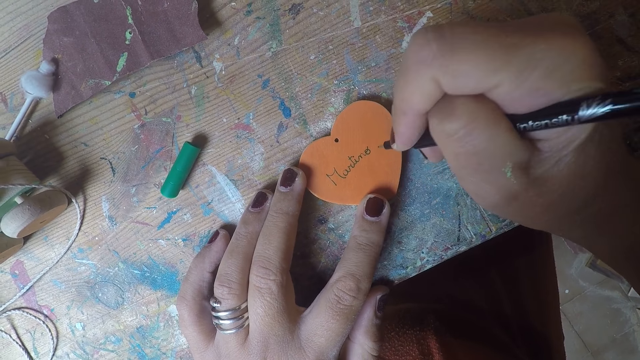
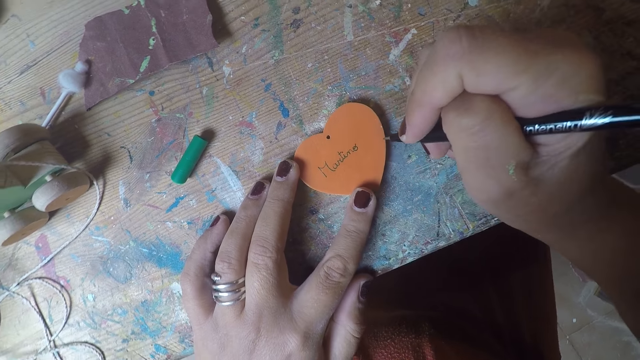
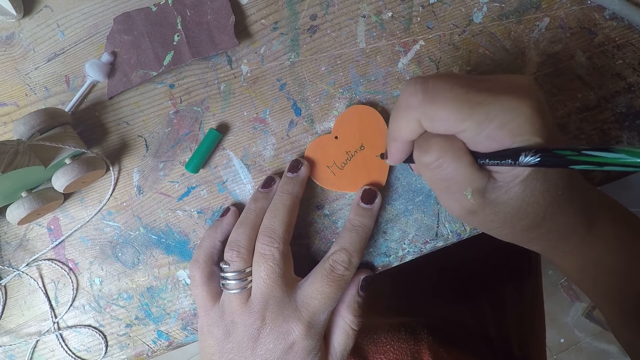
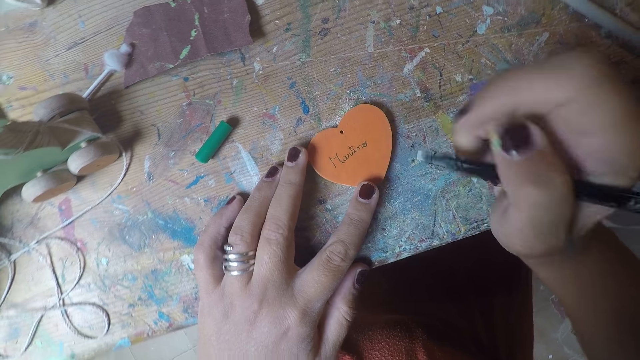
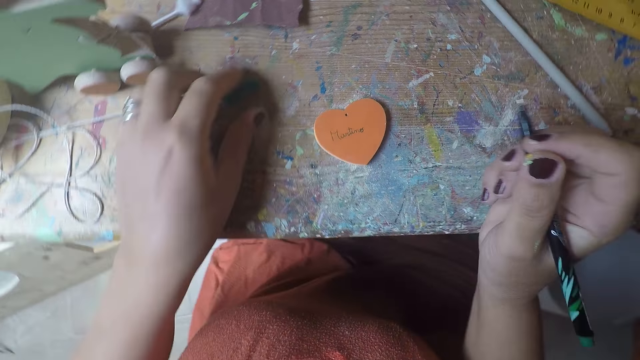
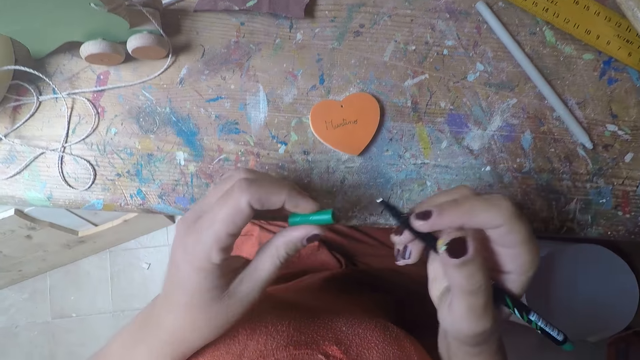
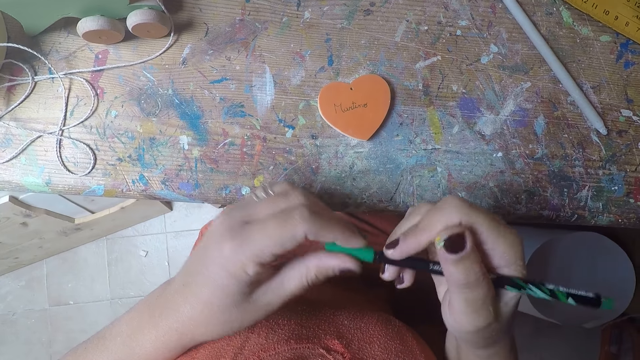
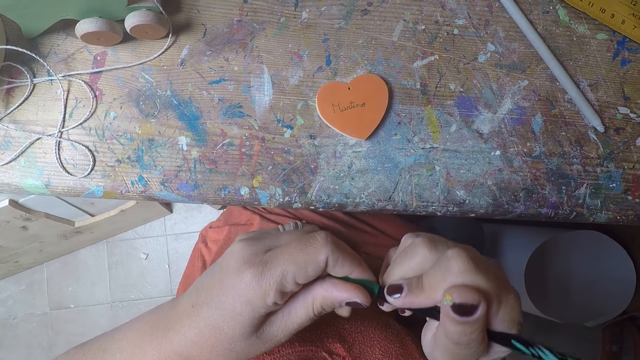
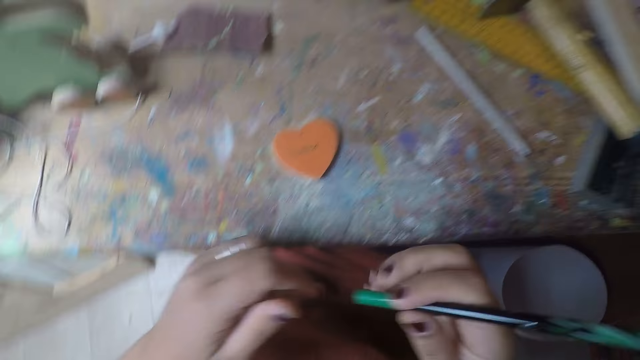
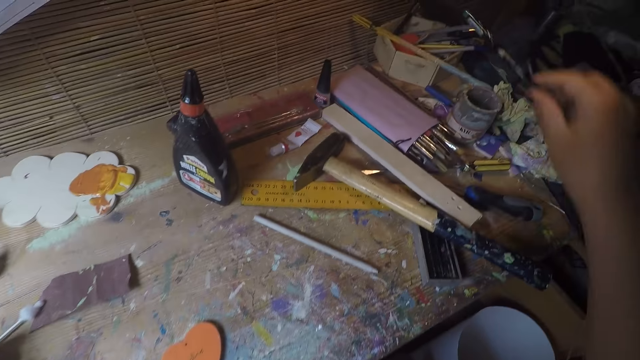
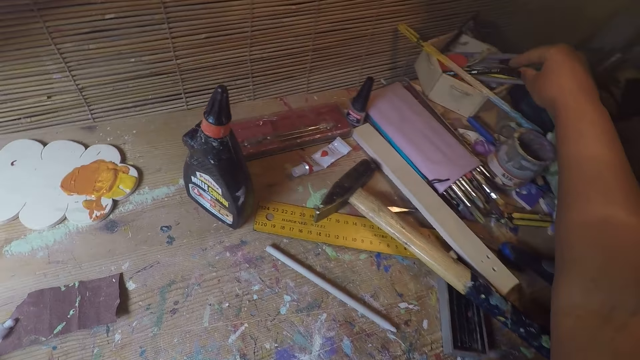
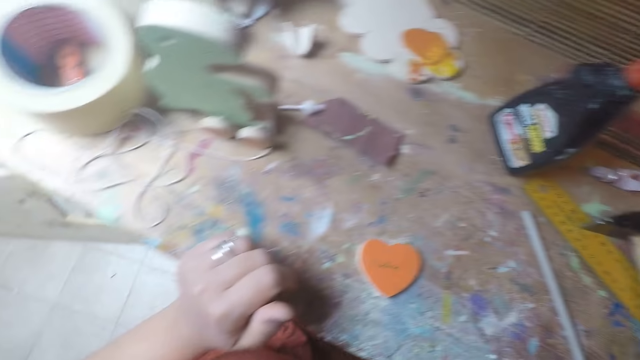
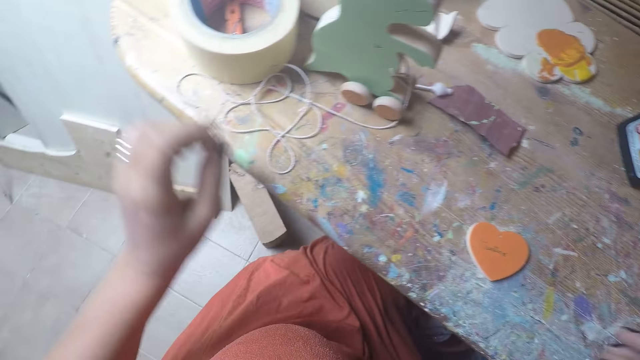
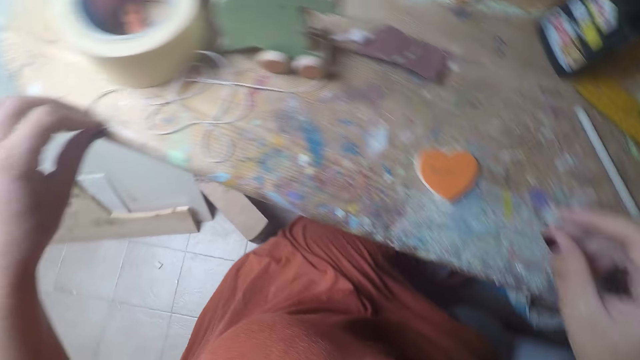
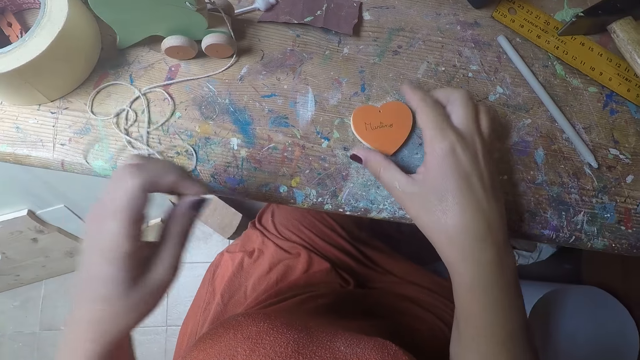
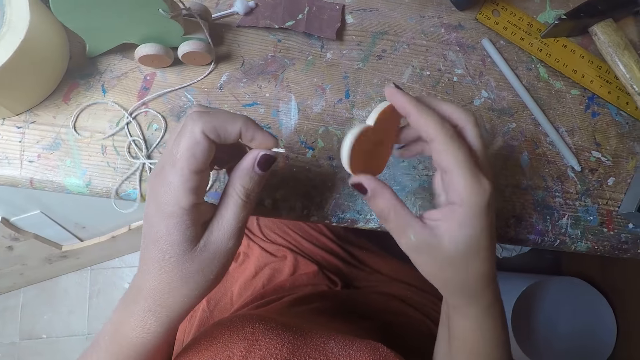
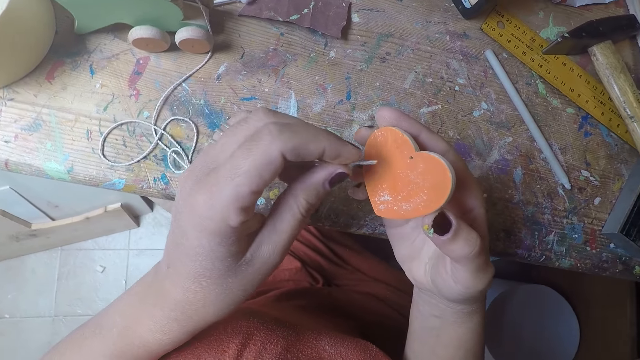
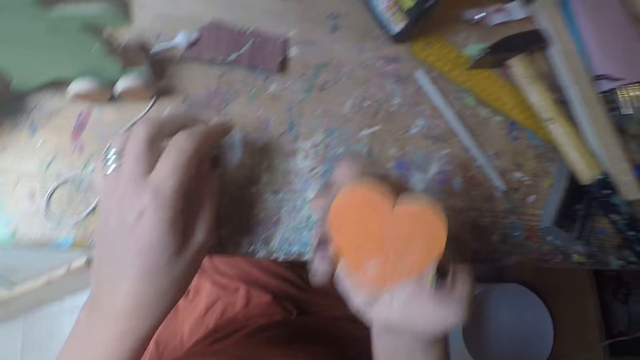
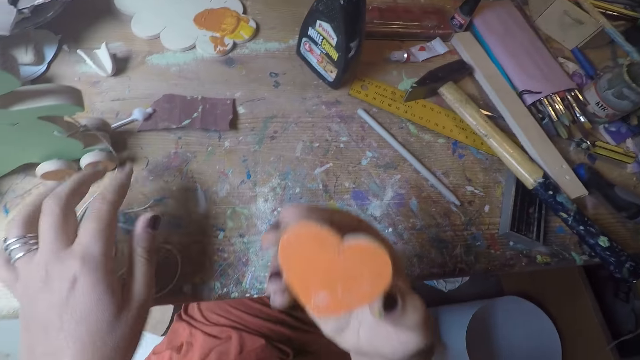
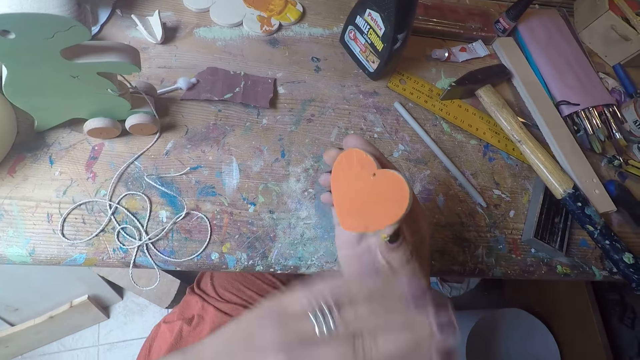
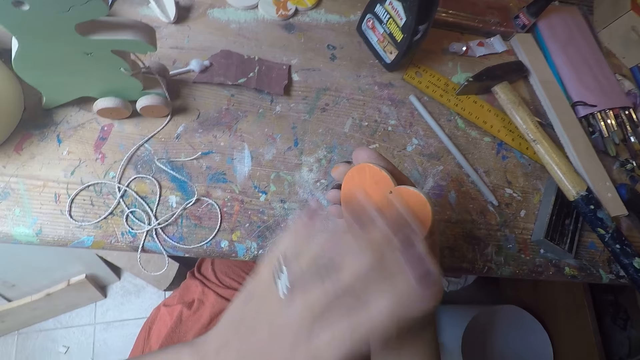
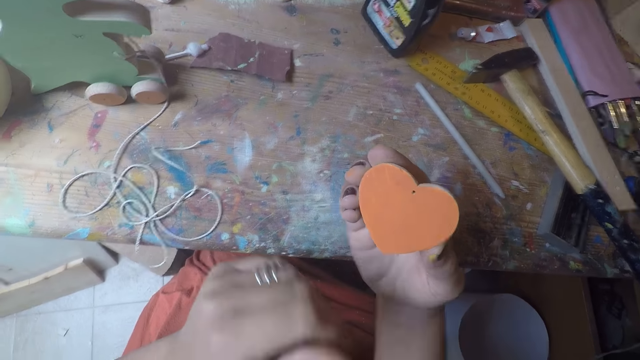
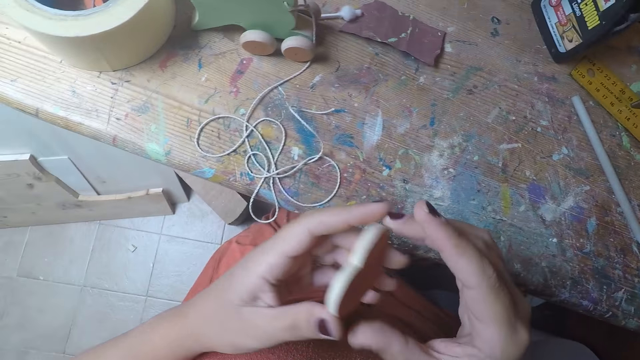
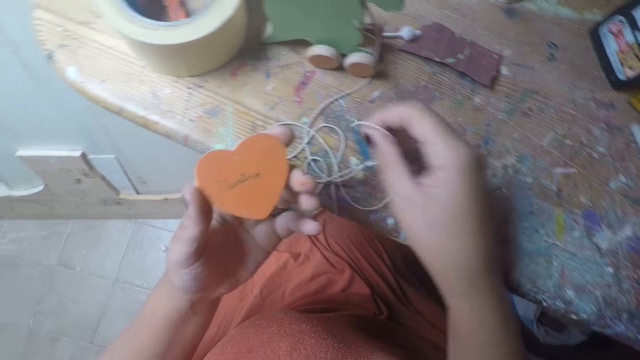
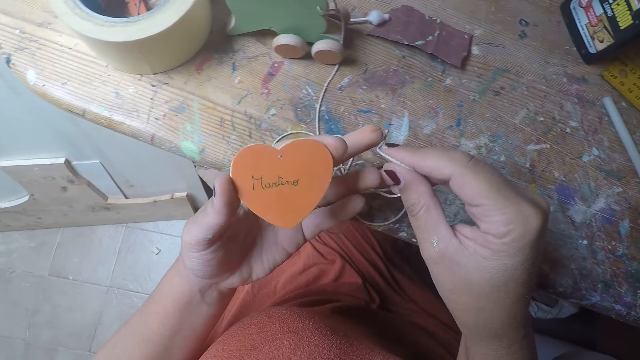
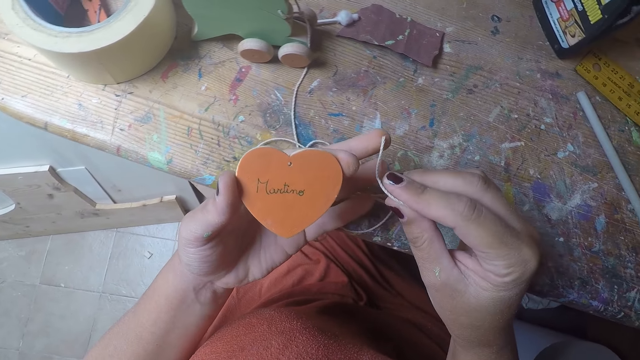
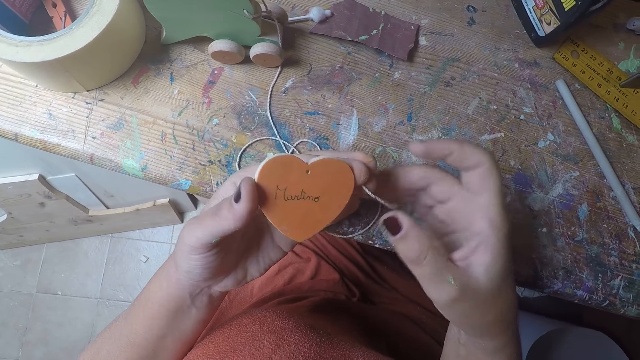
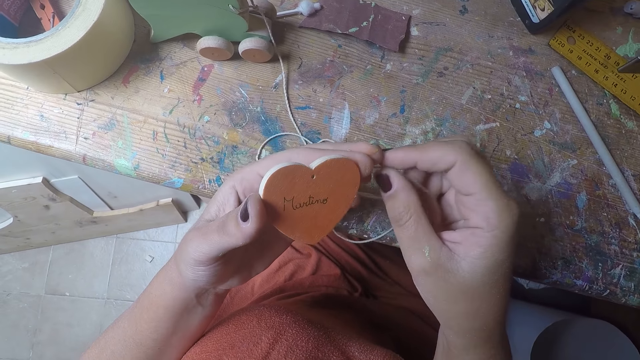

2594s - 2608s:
The camera wearer picks up the cover of the rollerball pen from the table with her left hand. She puts the cover on the rollerball pen. She drops the rollerball pen into the paper container with her right hand. She picks up the twine string from the table with her left hand. She picks up the craft heart from the table with her right hand. She cleans the craft heart with her left hand. She transfers the craft heart from her right hand to her left hand. She picks up the twine string from the table with her right hand.

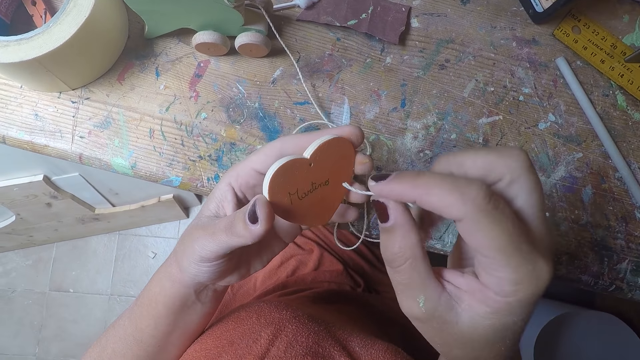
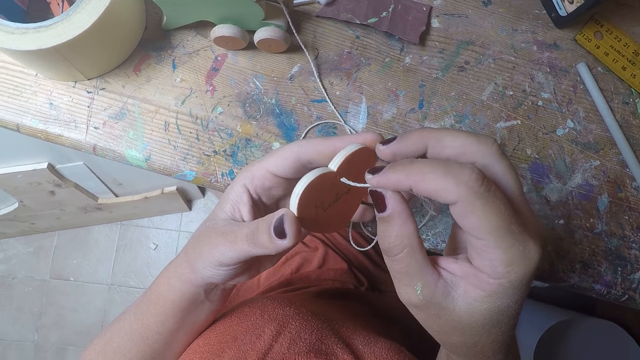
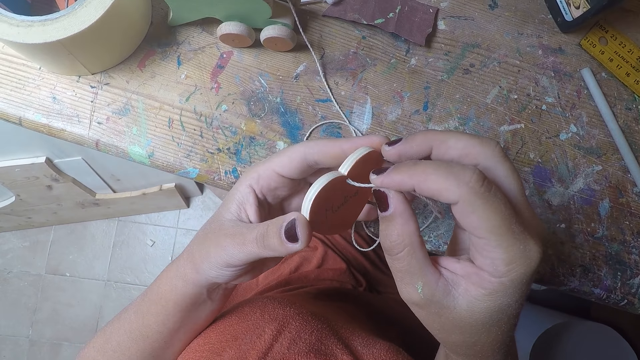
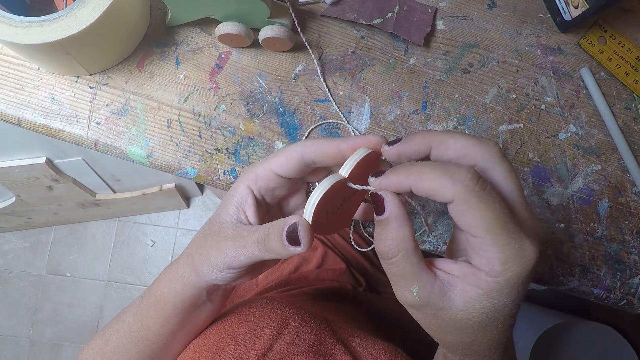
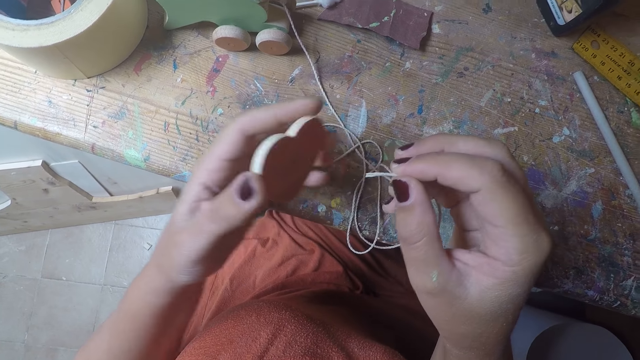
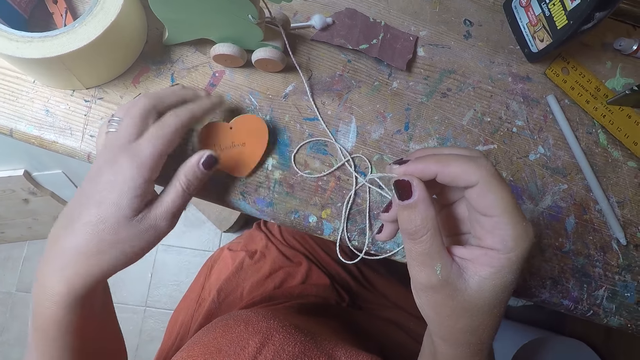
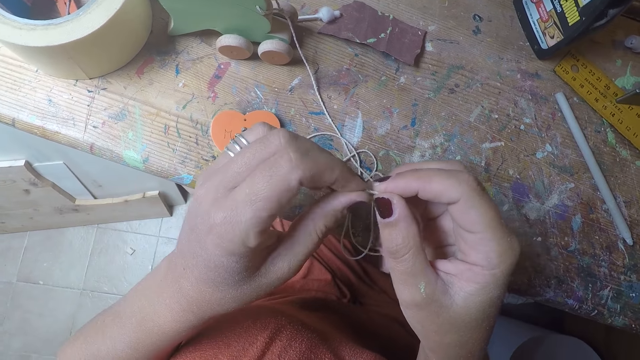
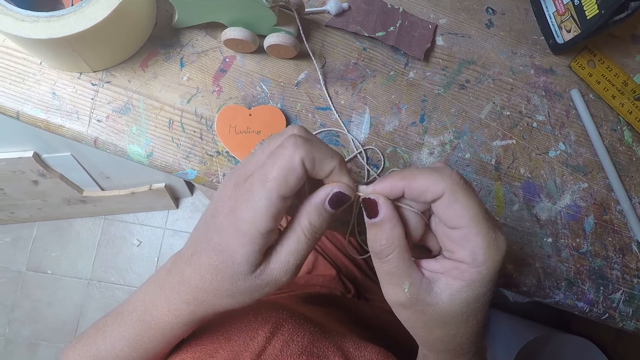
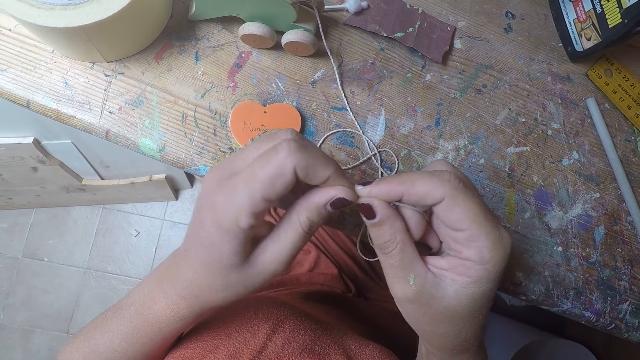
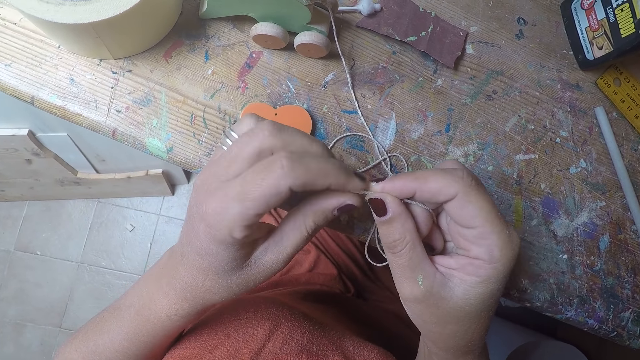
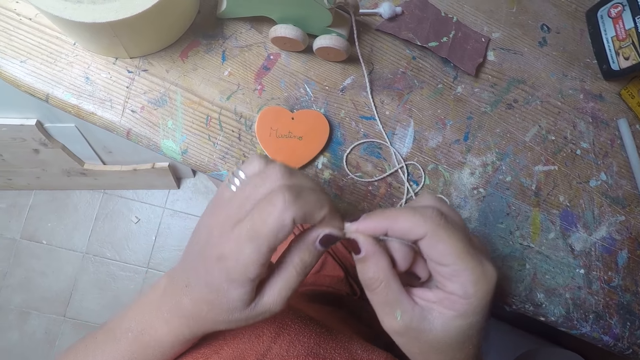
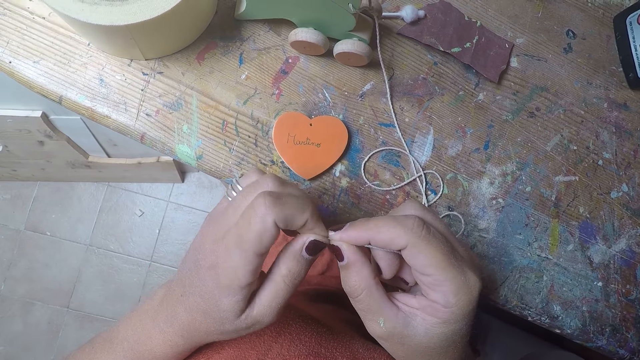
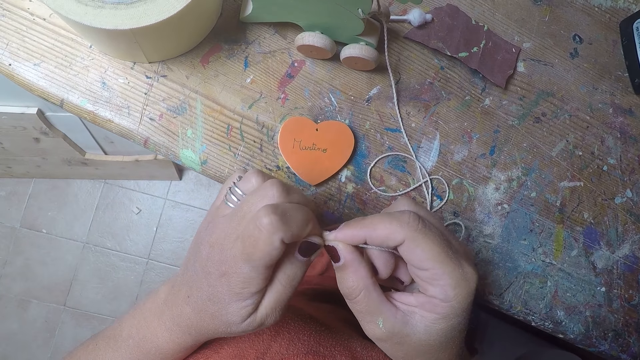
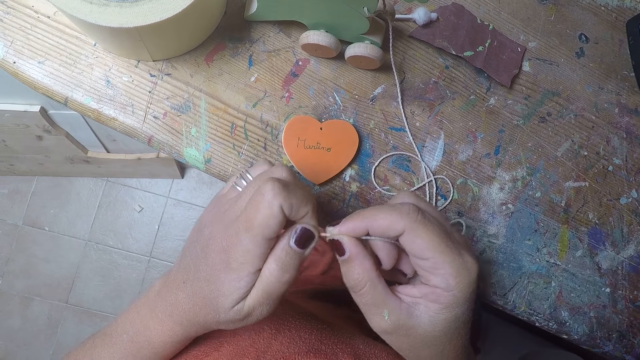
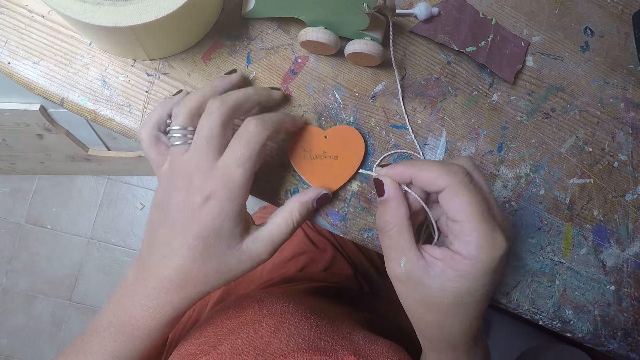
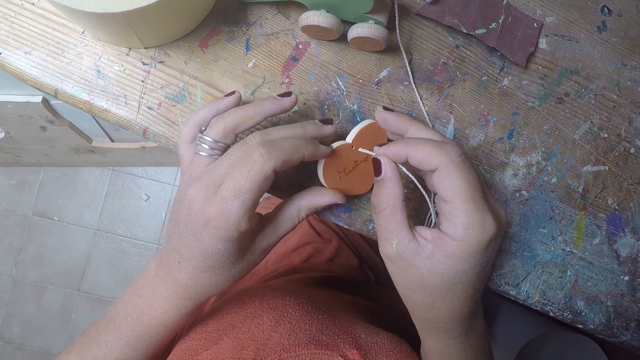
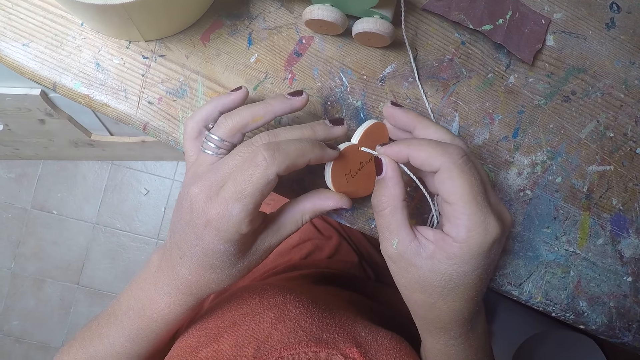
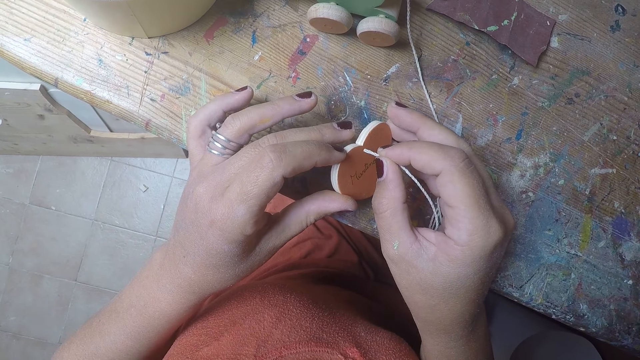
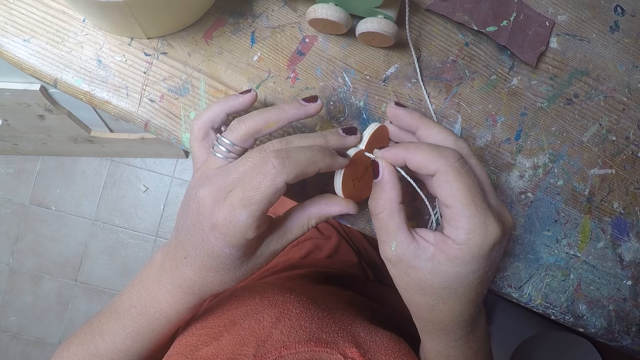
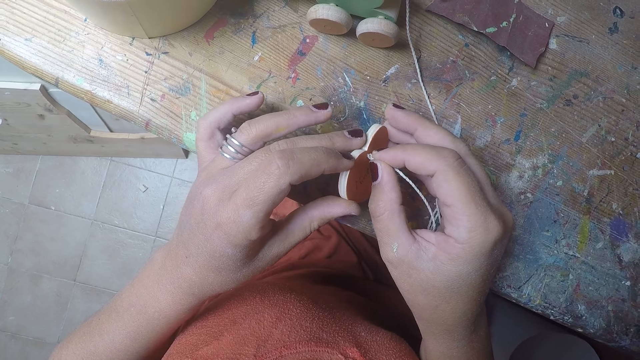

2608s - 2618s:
The camera wearer touches the craft heart with the twine string. She inserts a thread in a wood craft. She drops the craft heart on the table with her left hand. She adjusts the twine string with her hands. She picks up the craft heart from the table with her left hand. She inserts the twine string into the hole on the craft heart.
